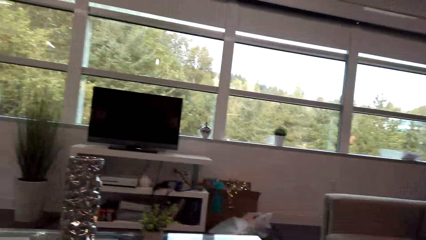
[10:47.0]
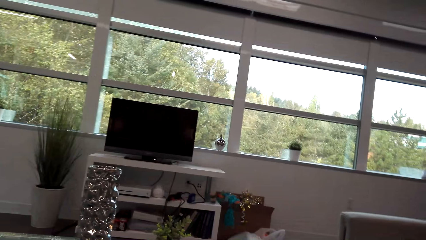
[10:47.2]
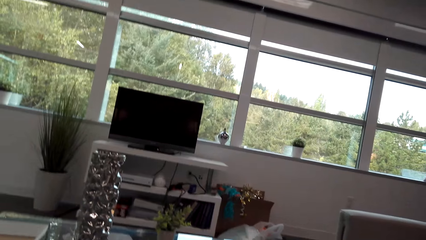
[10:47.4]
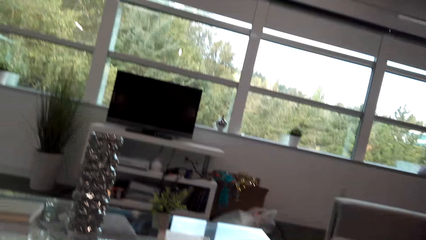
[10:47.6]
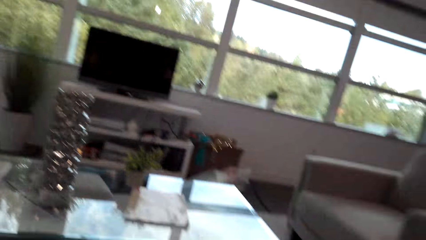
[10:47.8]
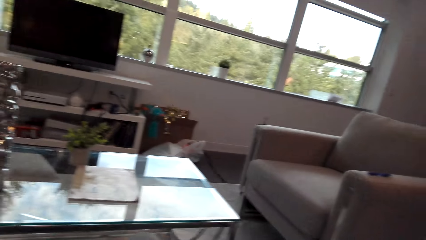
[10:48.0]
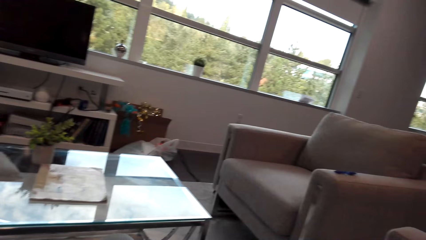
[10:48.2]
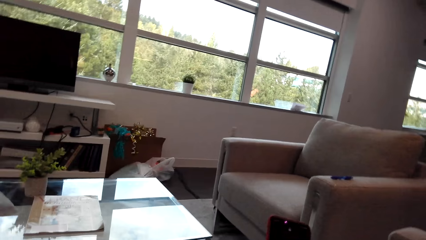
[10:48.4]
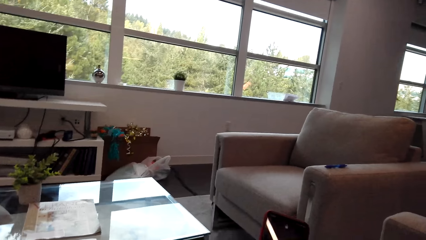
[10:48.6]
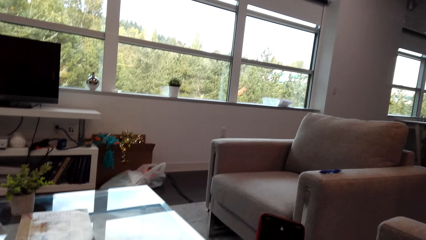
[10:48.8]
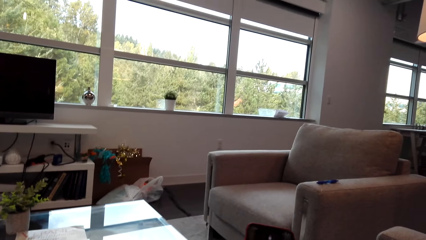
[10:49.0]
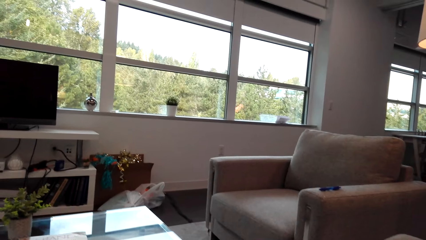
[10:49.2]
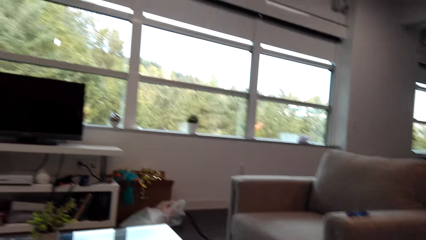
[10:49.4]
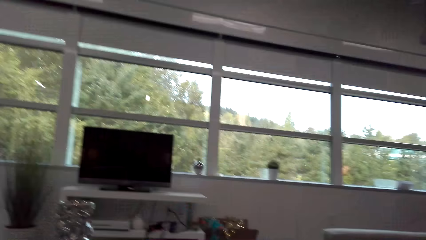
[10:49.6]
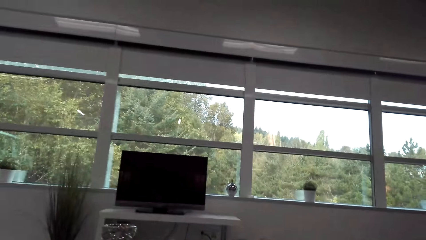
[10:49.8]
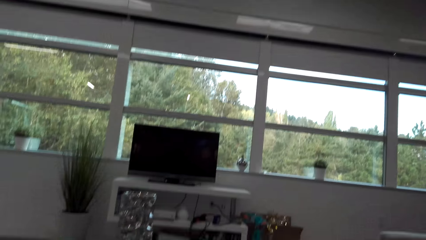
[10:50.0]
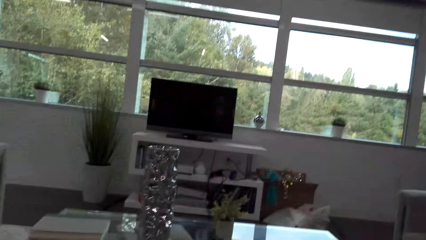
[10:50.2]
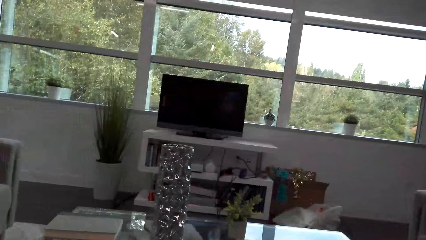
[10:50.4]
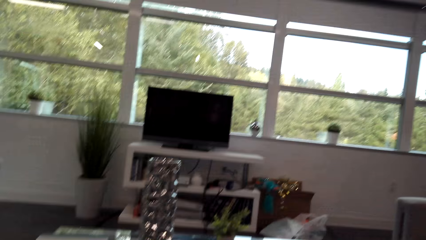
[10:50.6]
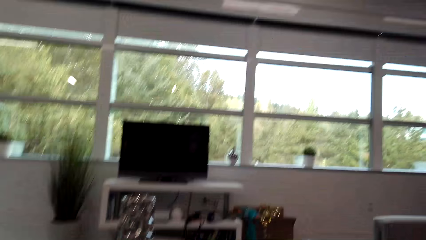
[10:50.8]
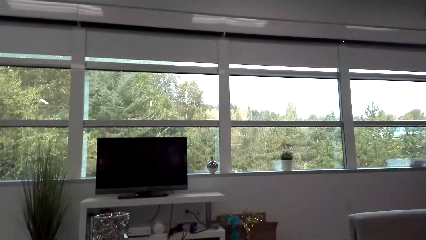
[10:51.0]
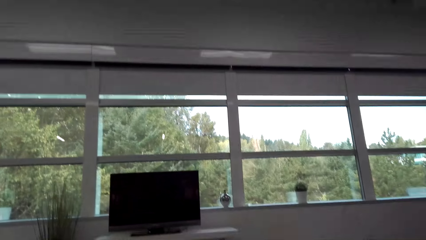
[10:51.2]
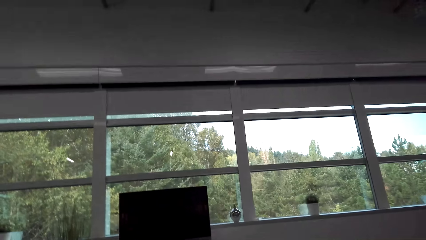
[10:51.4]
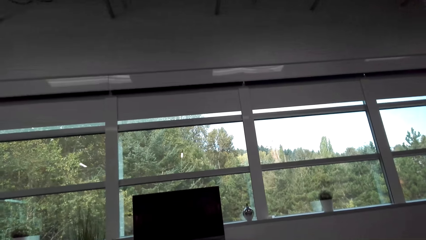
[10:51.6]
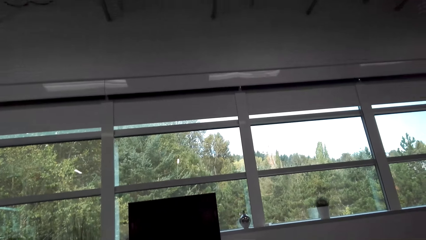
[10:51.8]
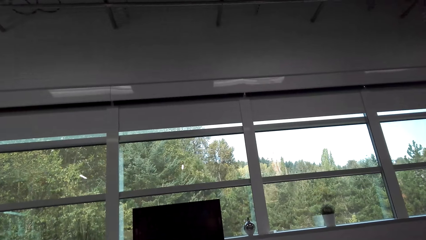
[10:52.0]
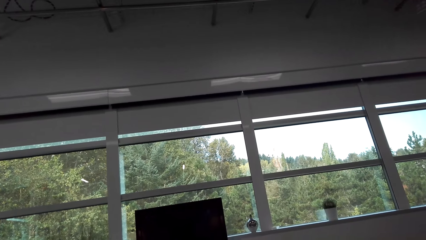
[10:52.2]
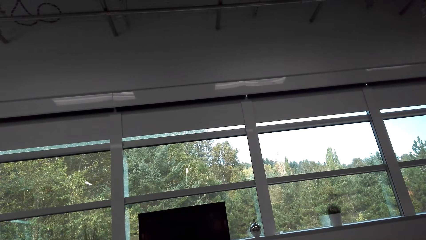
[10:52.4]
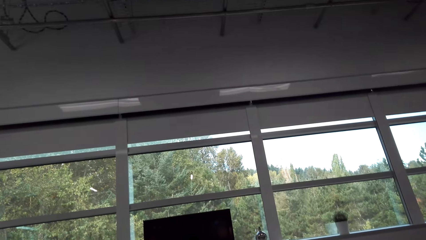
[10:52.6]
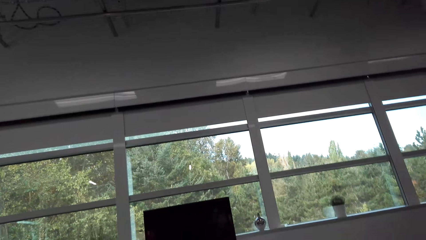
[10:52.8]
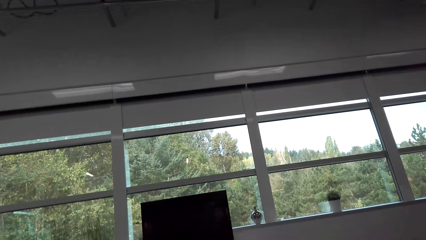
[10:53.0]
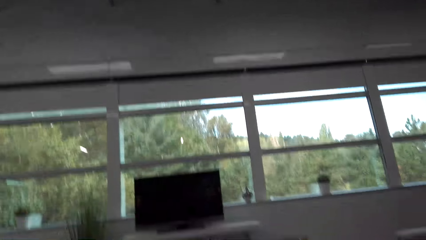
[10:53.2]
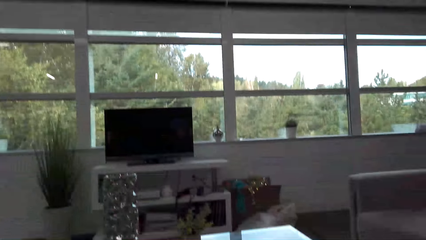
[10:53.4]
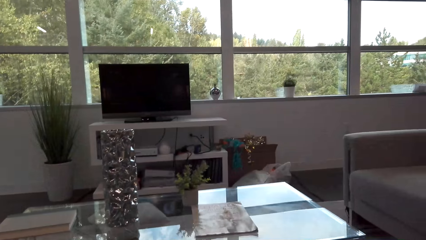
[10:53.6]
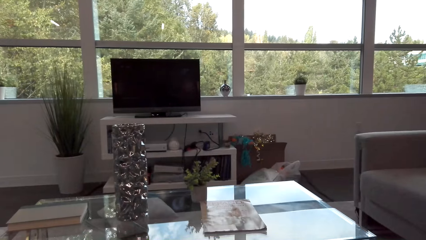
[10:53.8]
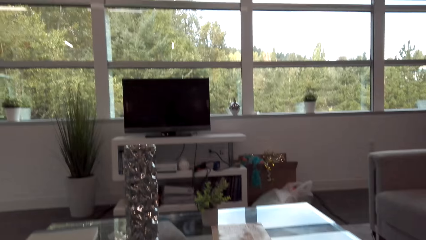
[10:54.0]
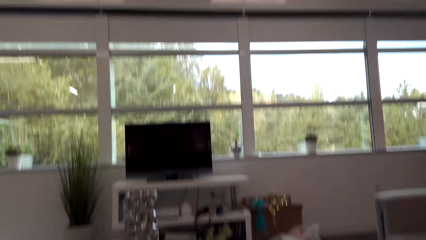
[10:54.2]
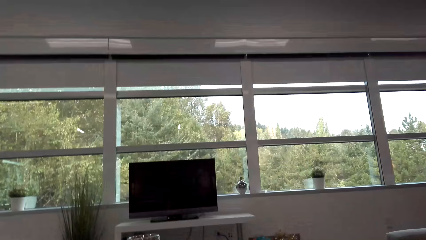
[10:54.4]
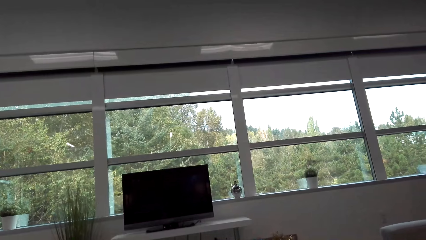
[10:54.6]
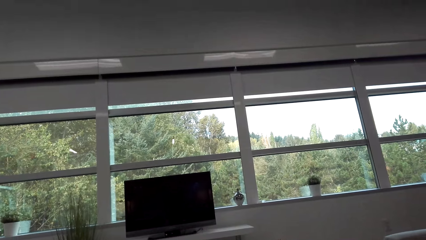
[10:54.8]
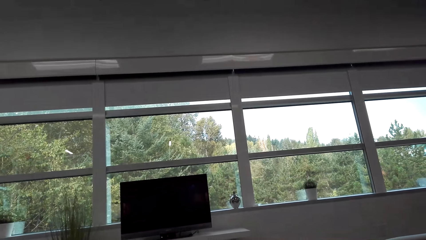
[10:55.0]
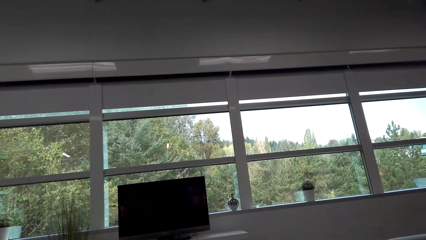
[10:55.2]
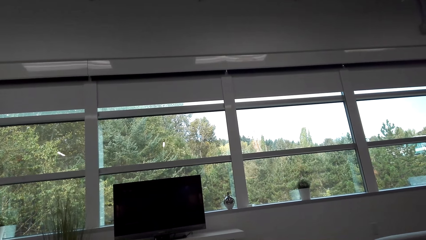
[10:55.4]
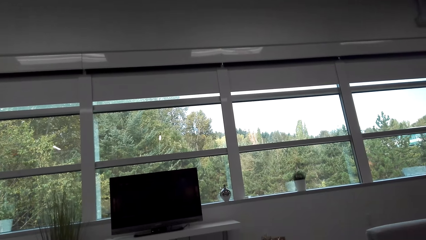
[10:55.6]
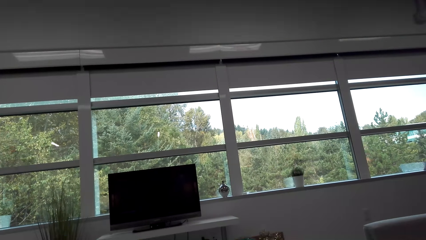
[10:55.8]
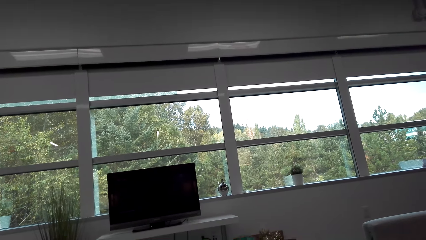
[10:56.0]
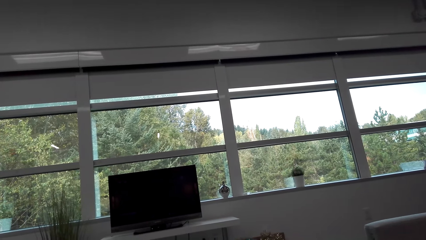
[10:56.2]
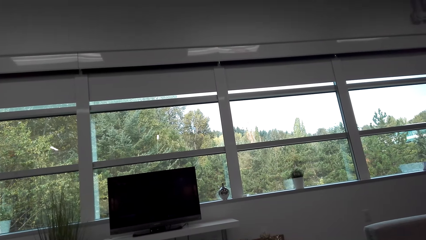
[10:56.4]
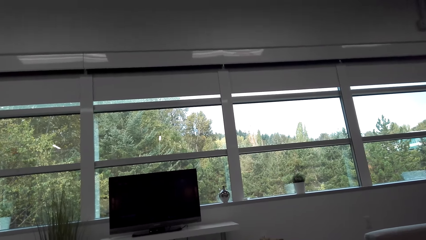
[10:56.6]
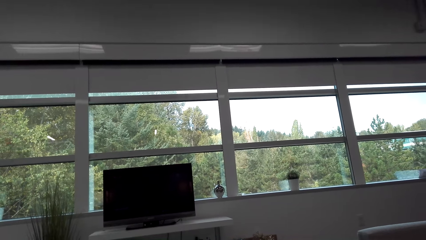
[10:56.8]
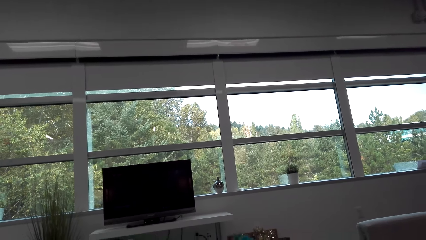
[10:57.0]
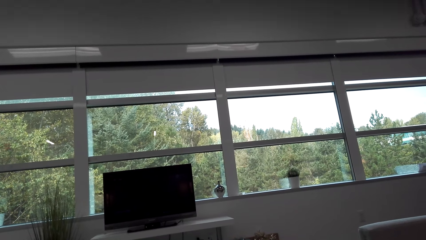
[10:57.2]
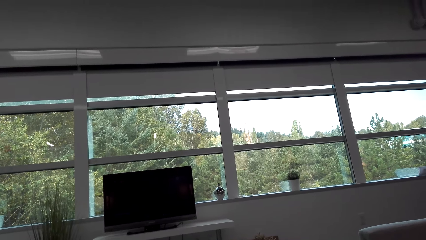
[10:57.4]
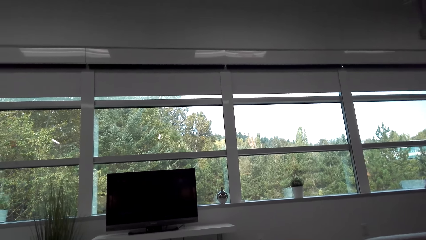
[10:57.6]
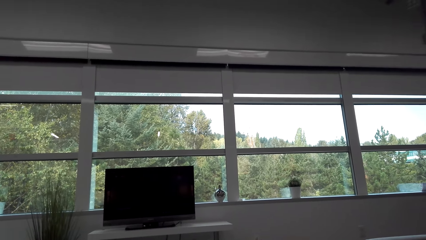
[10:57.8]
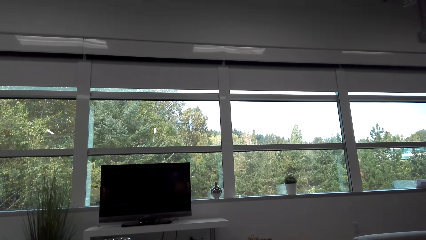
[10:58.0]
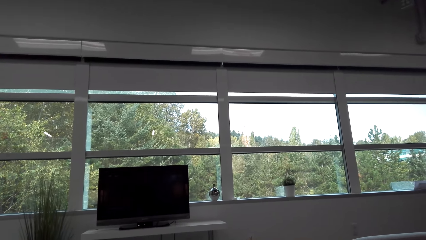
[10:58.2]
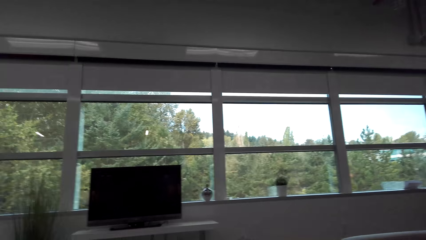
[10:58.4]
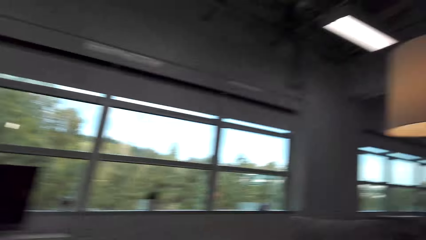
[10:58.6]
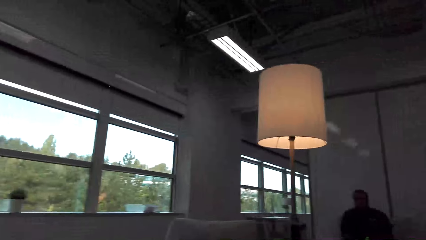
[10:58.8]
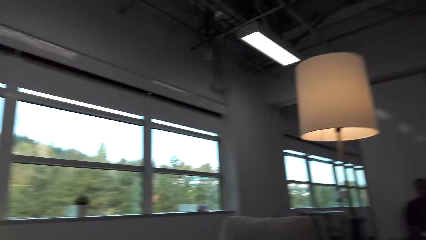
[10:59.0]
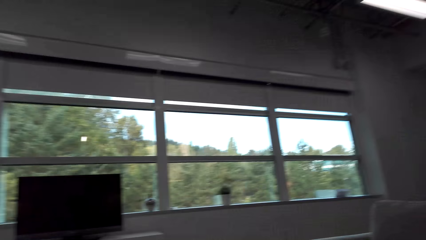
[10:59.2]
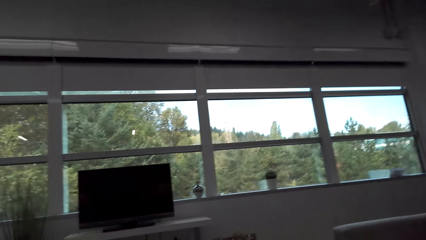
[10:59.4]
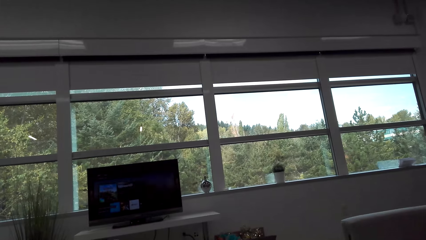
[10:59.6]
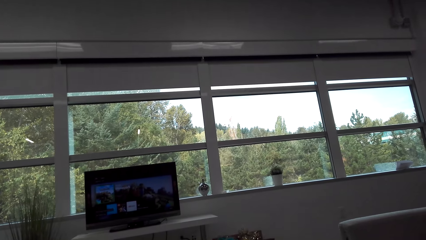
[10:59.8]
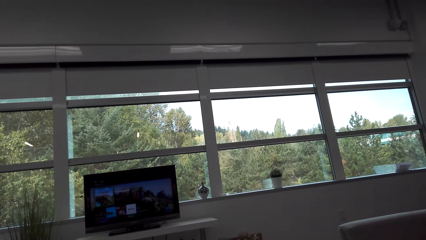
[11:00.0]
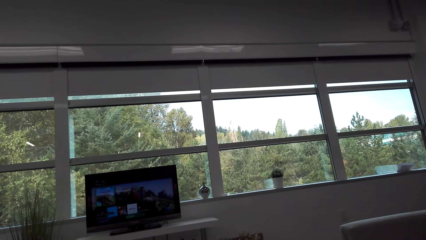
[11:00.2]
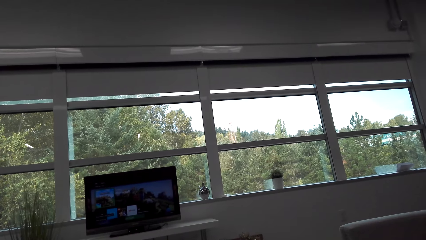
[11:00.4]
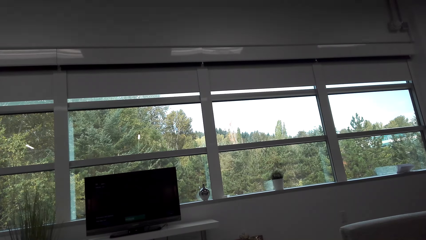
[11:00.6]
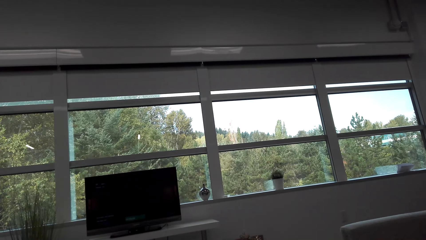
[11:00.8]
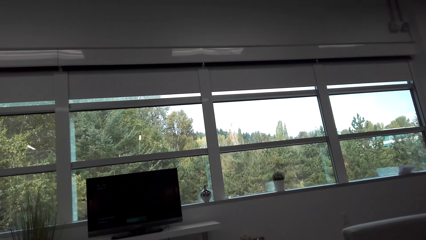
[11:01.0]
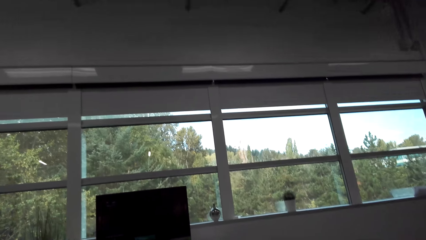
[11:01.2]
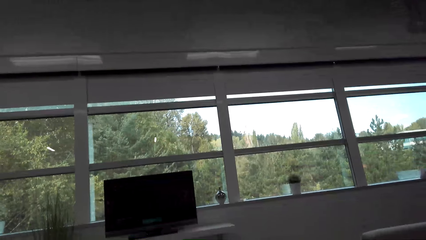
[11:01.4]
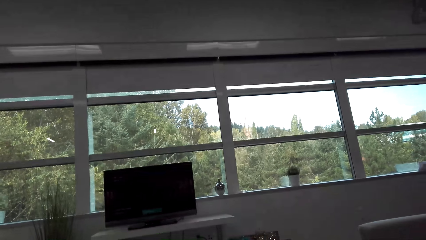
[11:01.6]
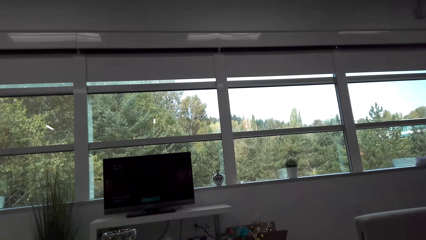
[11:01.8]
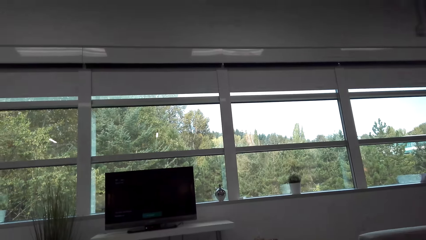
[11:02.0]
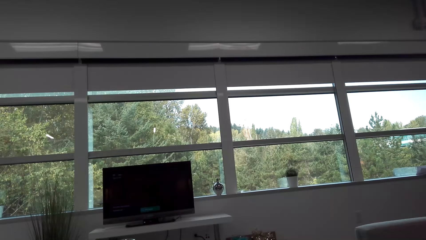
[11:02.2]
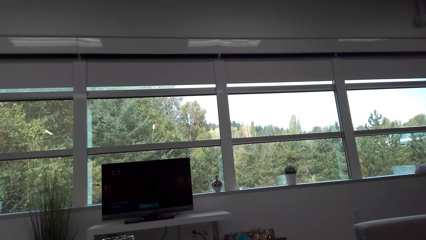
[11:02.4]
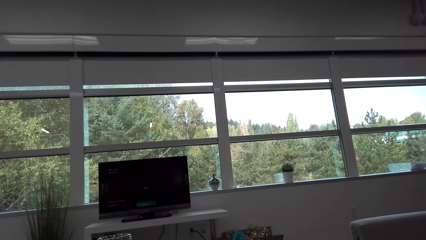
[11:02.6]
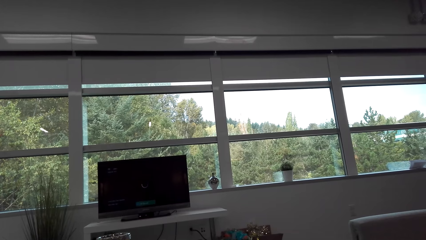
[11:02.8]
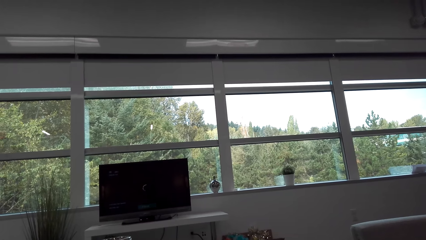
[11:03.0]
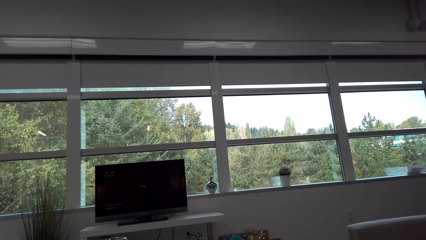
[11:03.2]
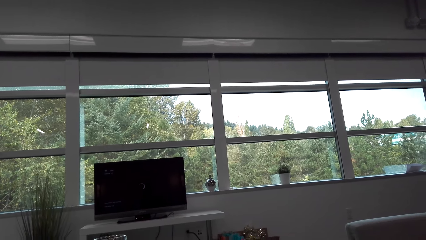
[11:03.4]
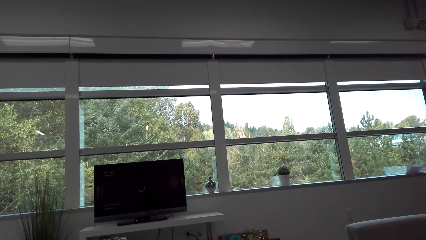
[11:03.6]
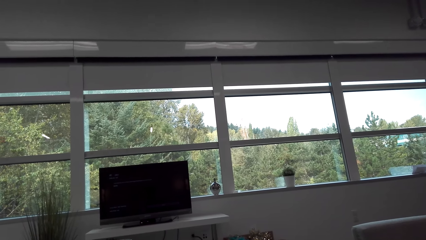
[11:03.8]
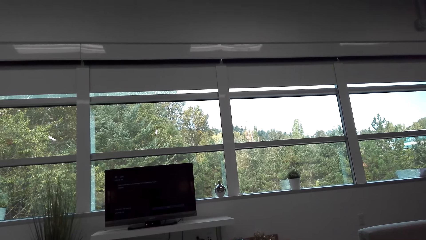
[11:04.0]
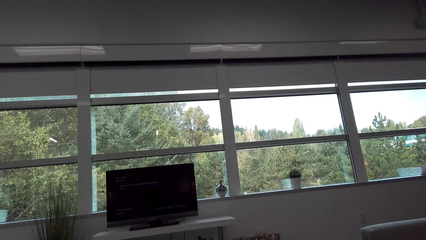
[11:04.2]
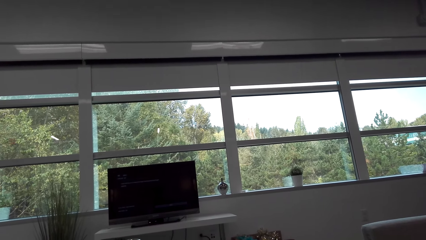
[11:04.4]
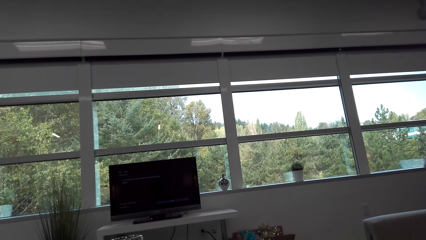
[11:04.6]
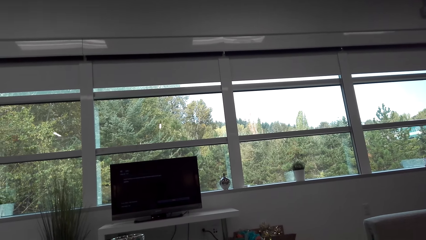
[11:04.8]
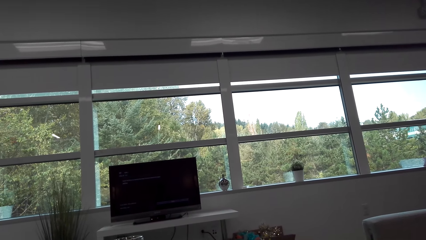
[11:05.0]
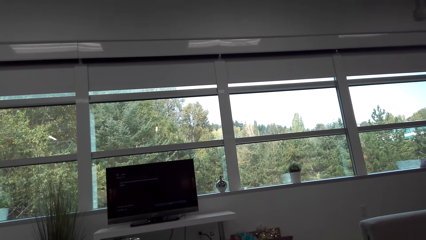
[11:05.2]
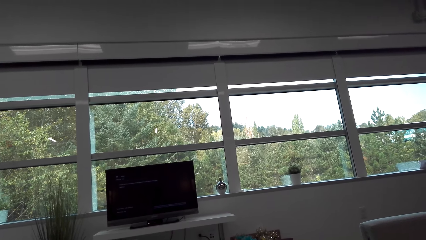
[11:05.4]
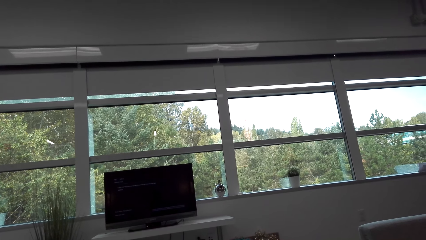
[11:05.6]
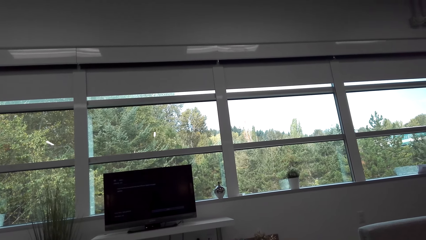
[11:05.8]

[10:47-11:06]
The camera wearer operates the phone. They look around. They switch on the television. They operate the television. They watch the television.
